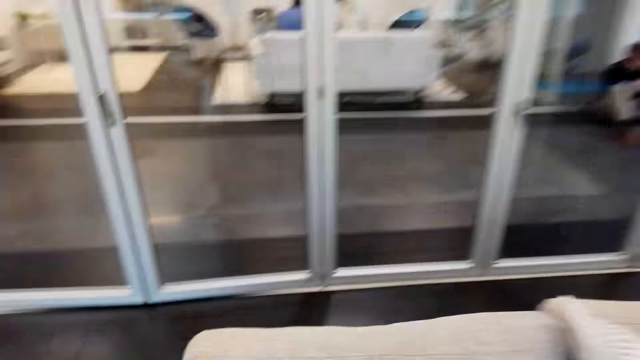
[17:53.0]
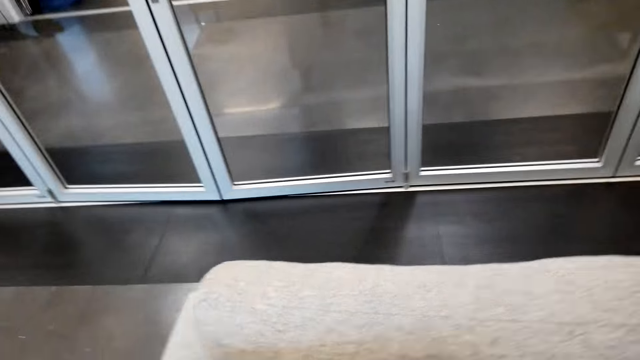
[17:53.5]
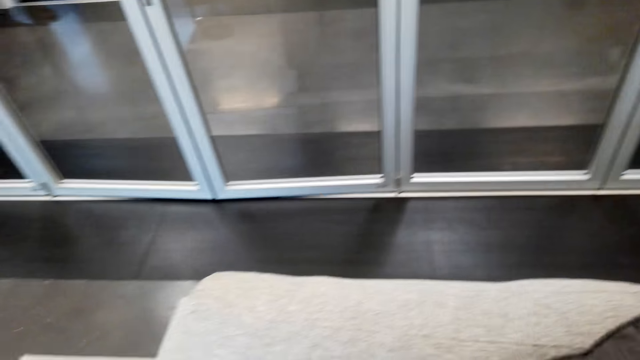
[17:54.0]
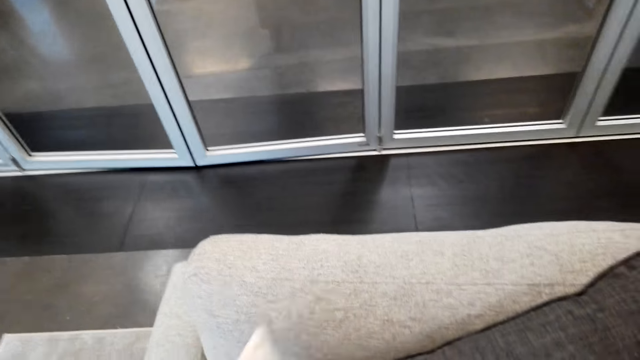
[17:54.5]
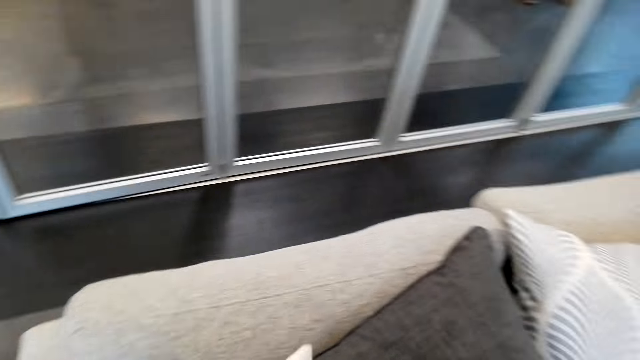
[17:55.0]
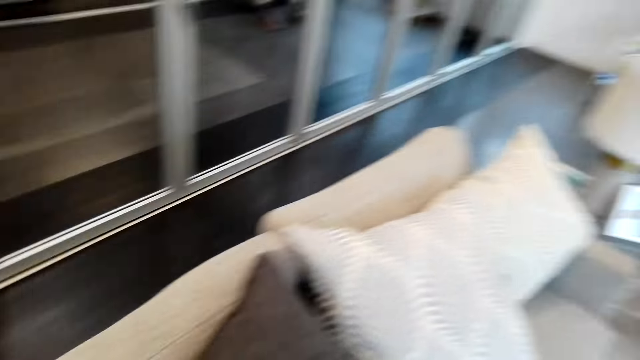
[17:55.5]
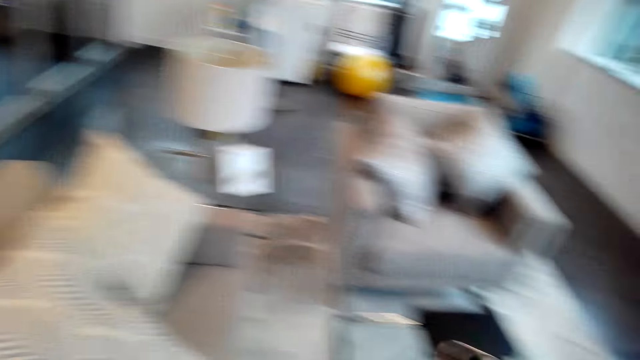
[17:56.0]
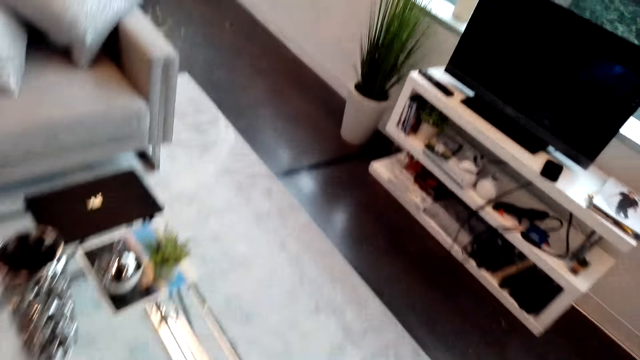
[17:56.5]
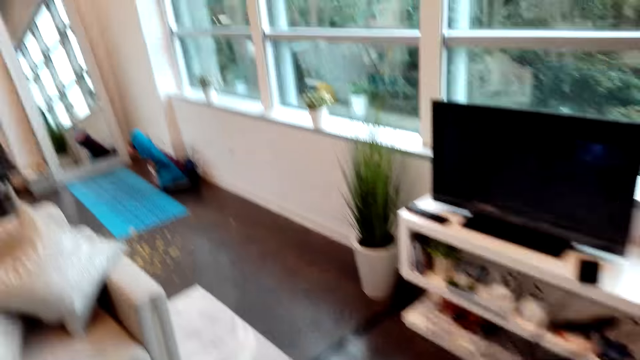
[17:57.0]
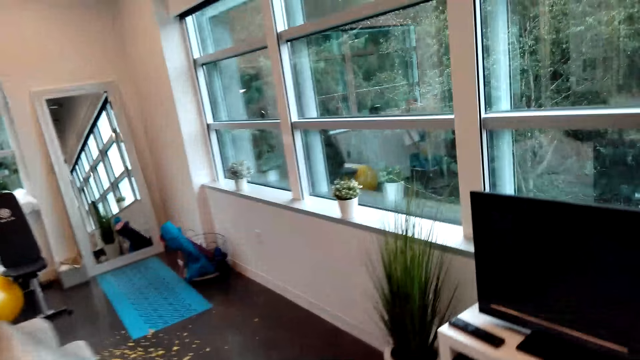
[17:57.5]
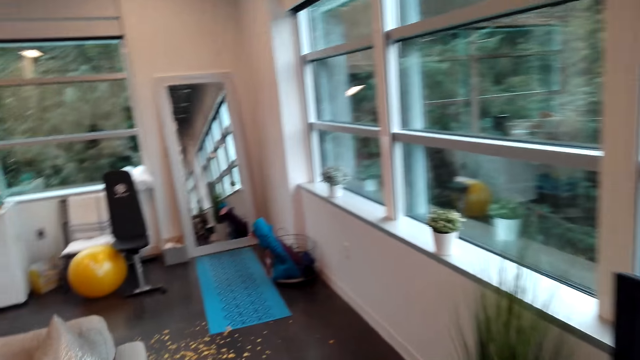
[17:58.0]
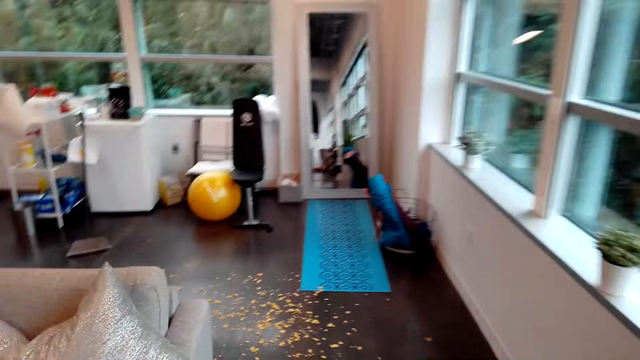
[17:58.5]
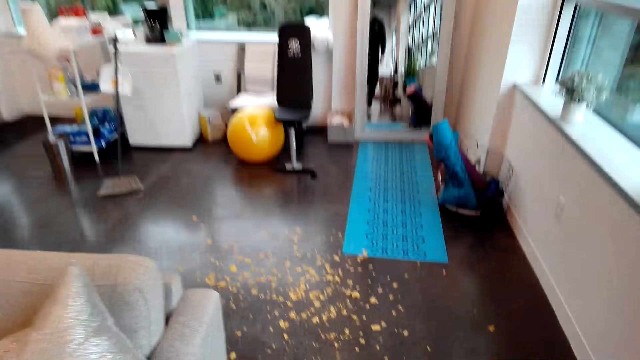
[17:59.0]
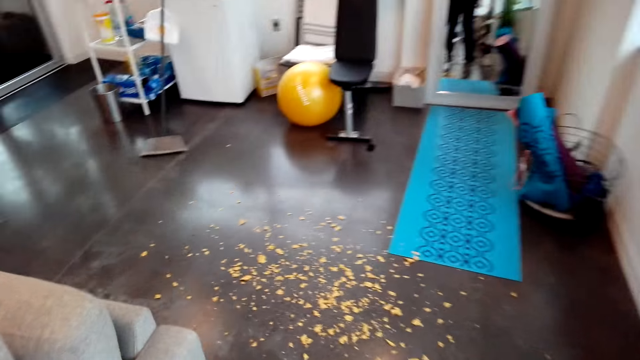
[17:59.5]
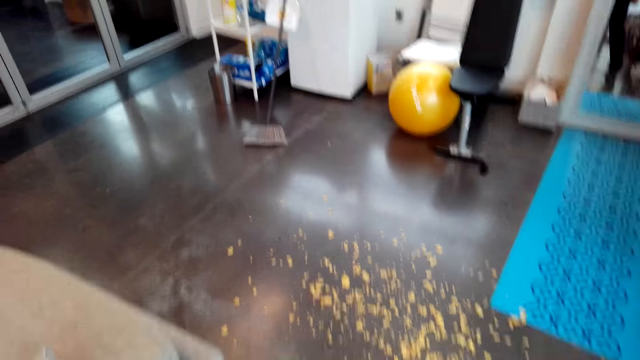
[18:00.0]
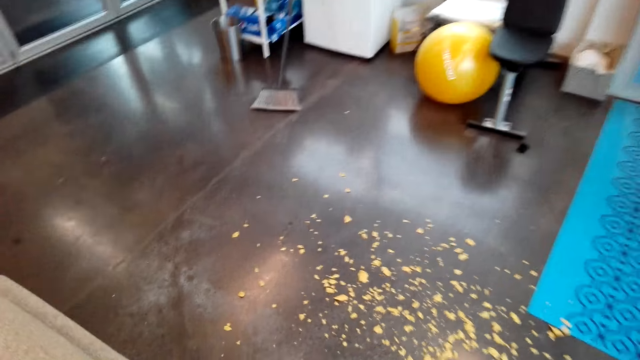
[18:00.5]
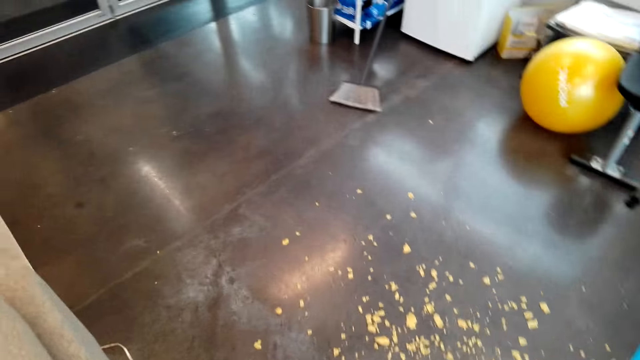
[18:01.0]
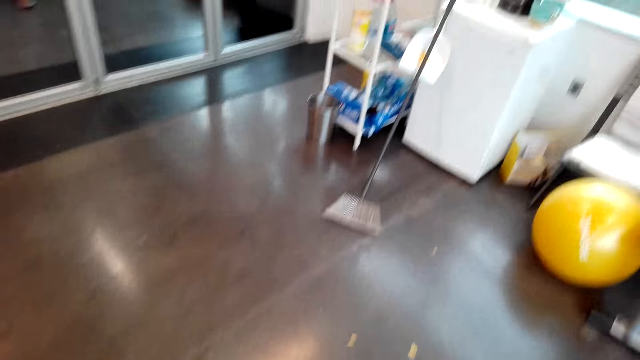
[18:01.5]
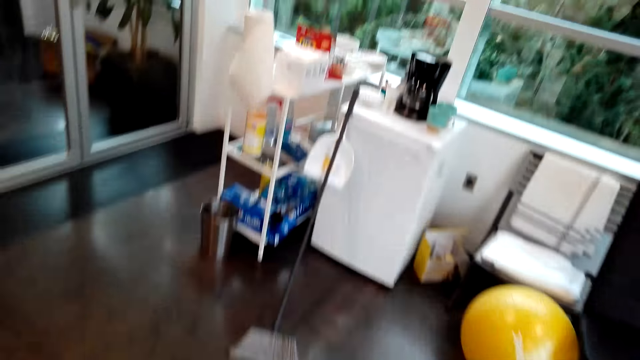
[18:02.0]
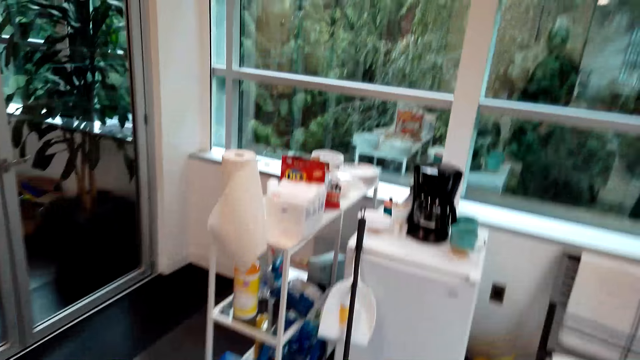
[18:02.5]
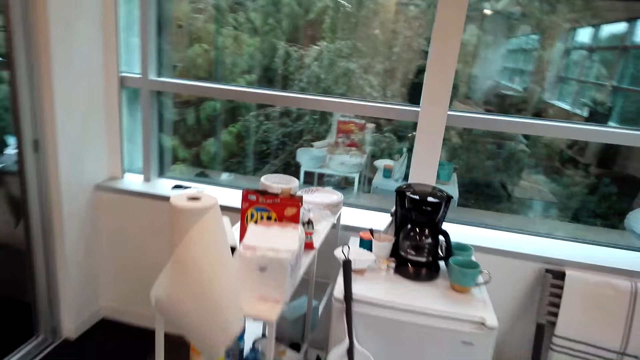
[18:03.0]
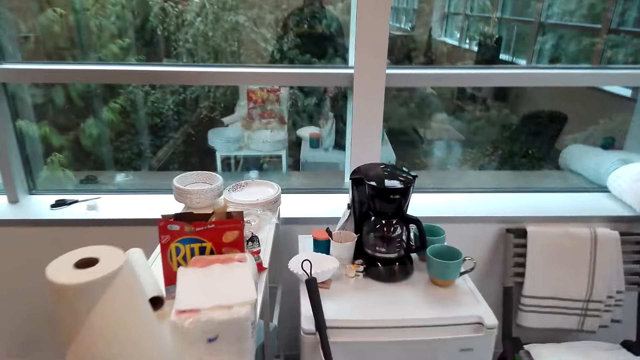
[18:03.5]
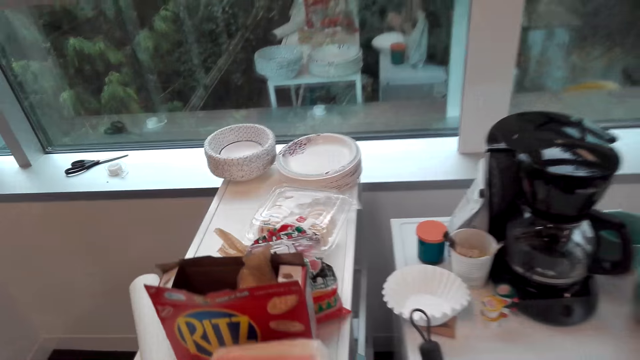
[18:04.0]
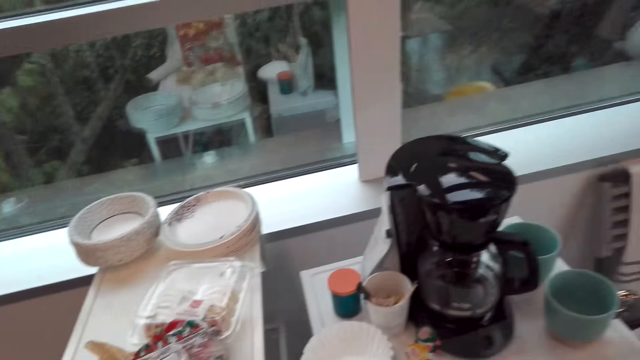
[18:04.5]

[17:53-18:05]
The camera wearer puts the pillow on the couch. They walk around the room.

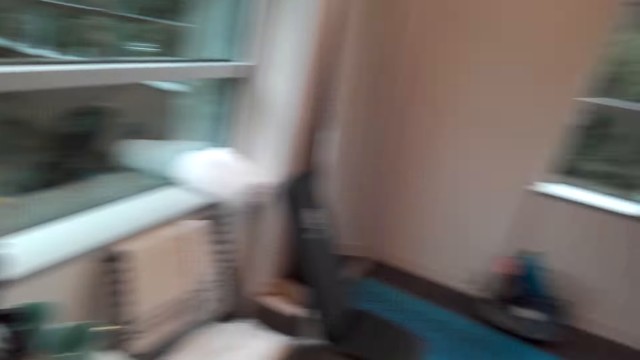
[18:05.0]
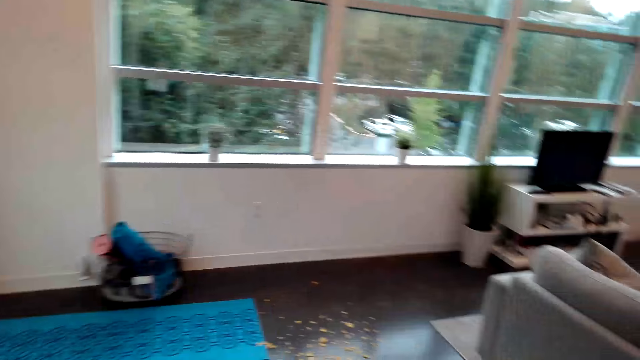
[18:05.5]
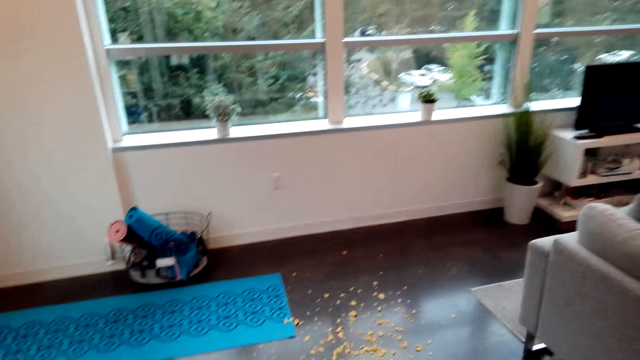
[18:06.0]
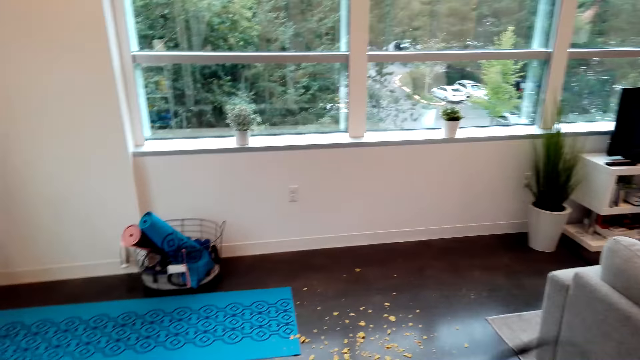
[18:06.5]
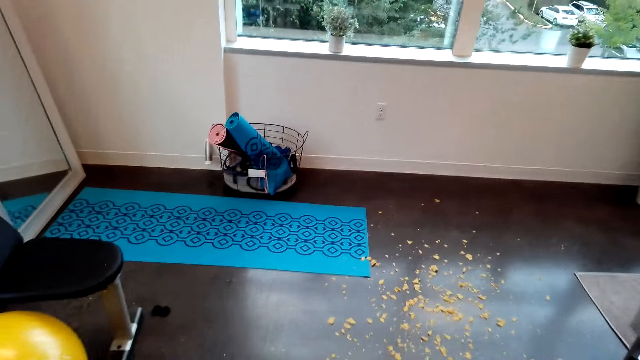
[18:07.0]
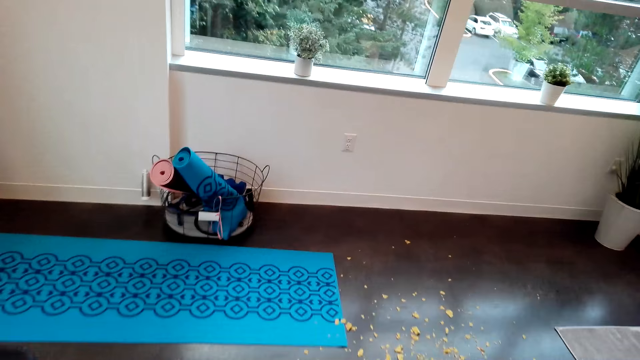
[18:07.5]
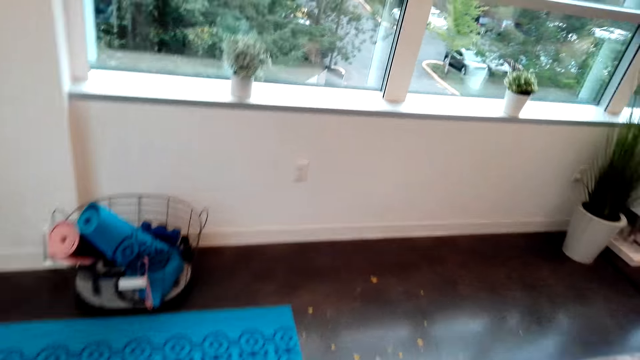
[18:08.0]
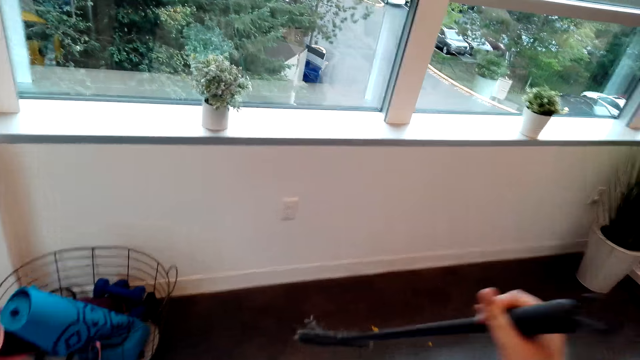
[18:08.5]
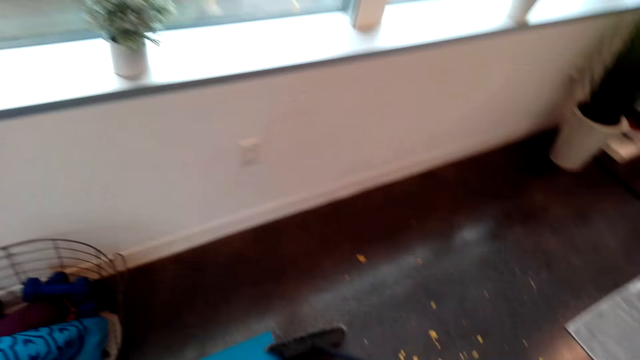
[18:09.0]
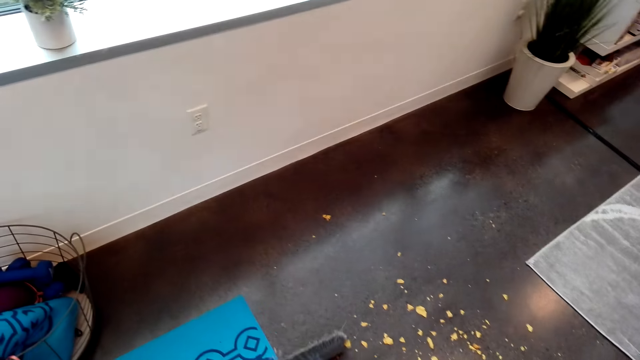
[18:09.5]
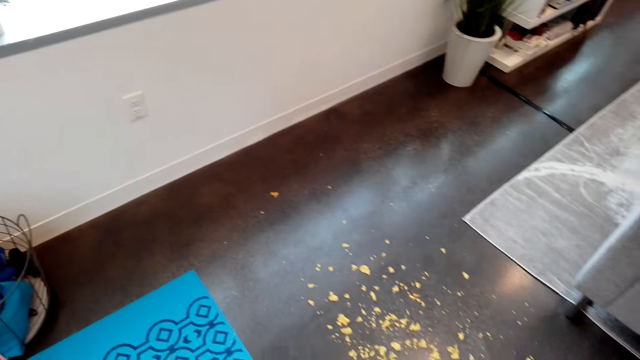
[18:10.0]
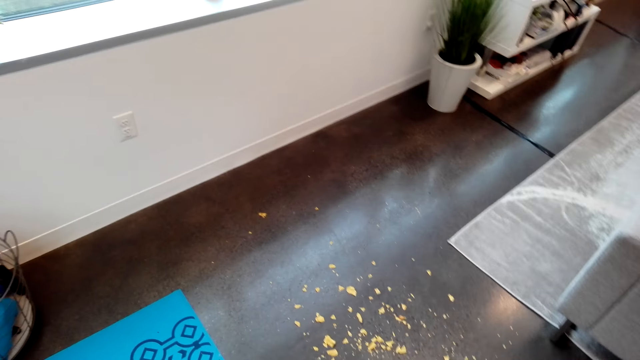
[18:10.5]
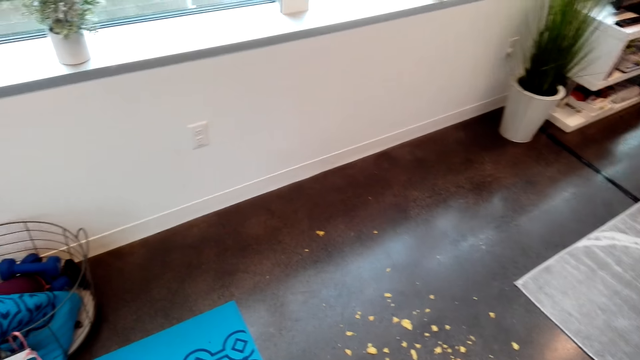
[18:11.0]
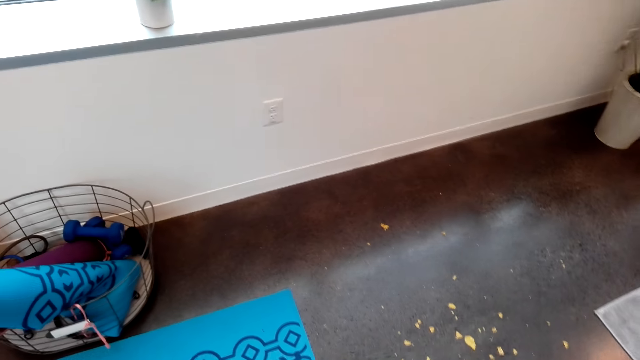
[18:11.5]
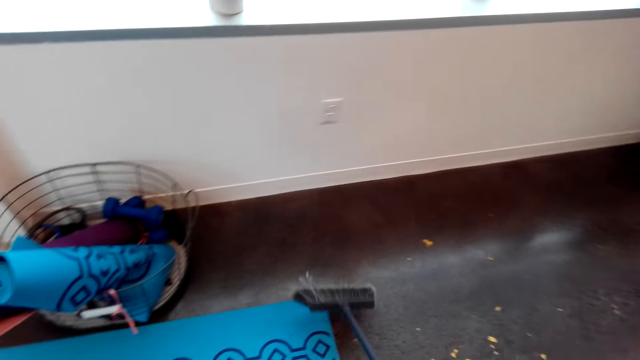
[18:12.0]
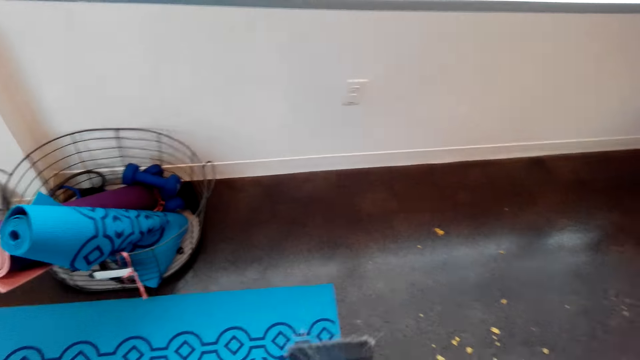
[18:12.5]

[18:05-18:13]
The camera wearer sweeps the floor with a broom.
